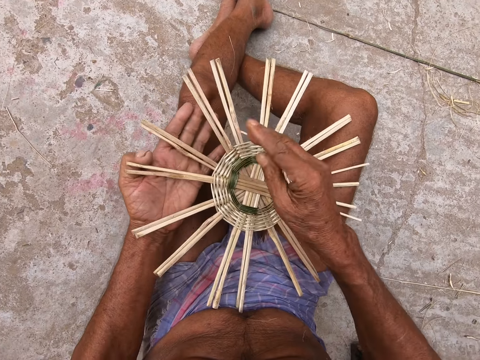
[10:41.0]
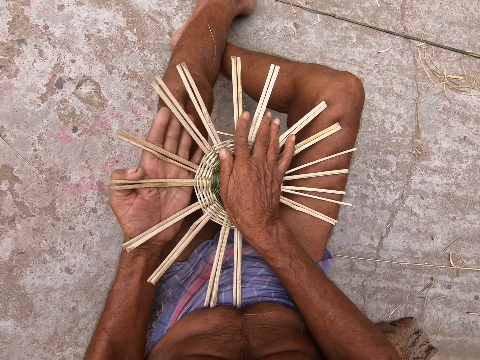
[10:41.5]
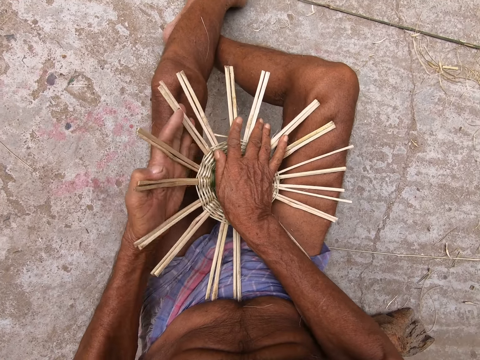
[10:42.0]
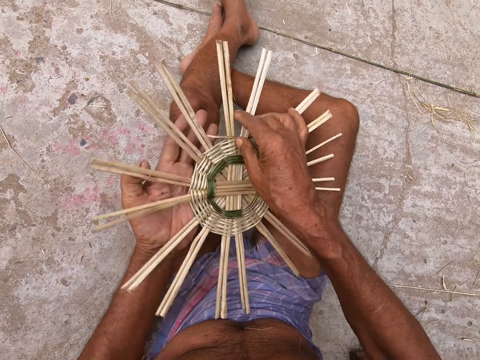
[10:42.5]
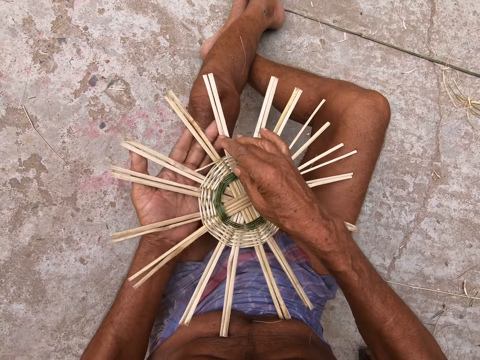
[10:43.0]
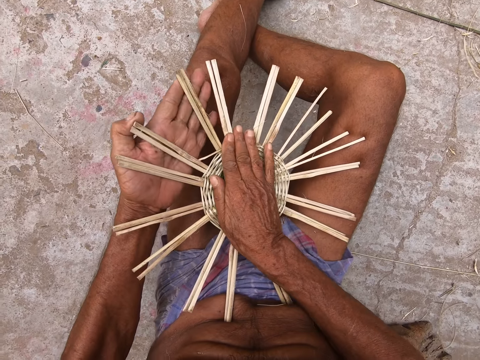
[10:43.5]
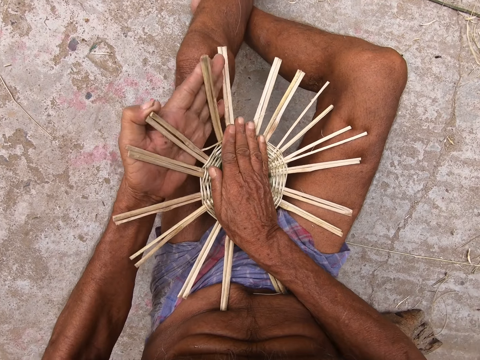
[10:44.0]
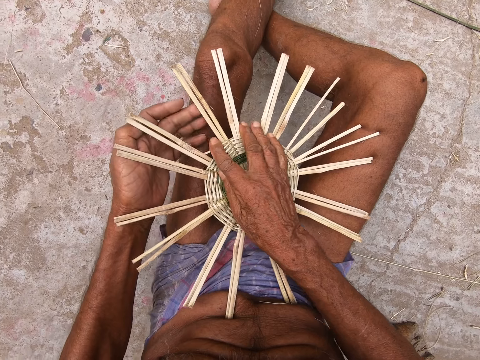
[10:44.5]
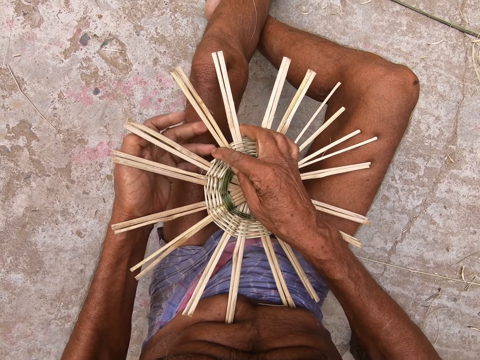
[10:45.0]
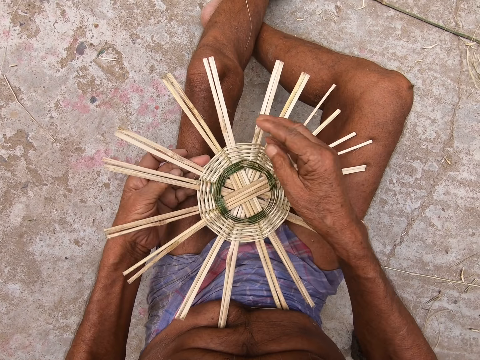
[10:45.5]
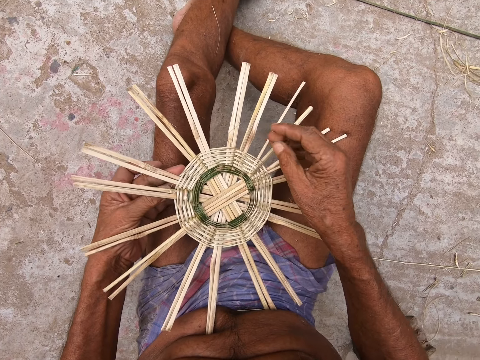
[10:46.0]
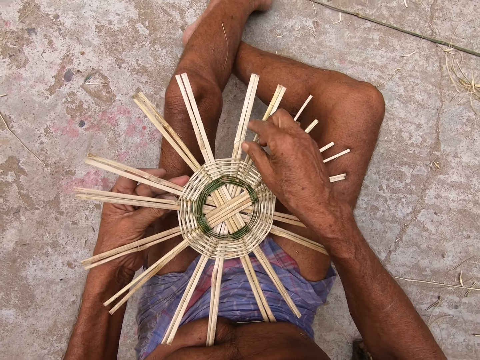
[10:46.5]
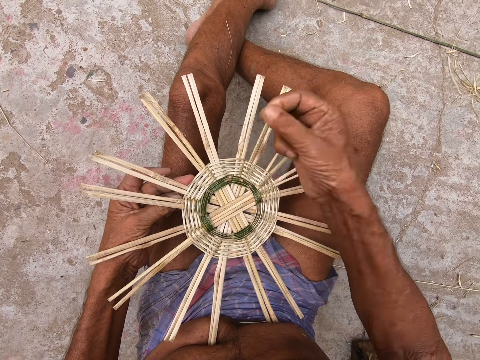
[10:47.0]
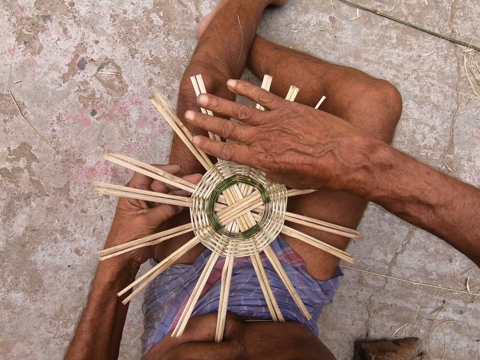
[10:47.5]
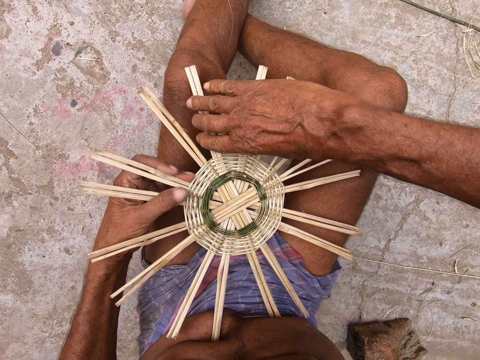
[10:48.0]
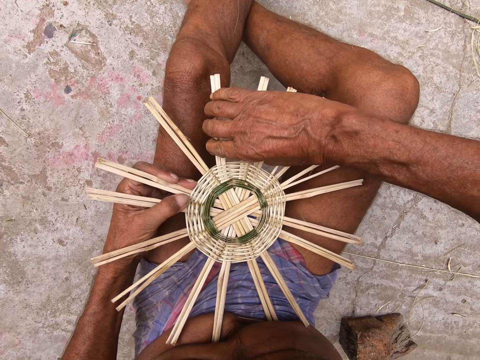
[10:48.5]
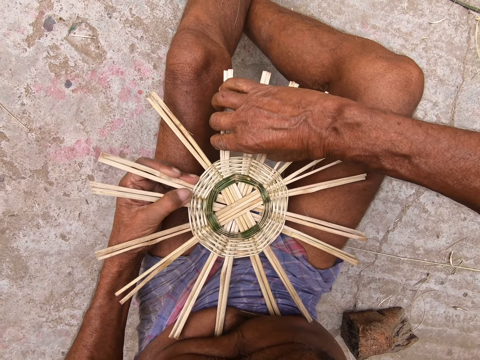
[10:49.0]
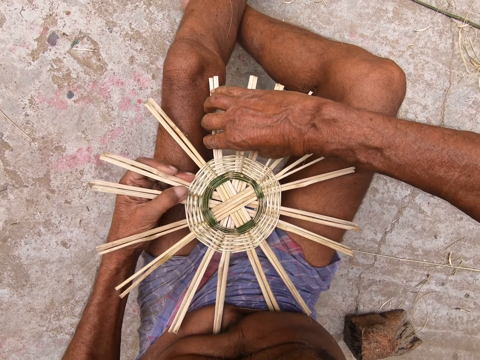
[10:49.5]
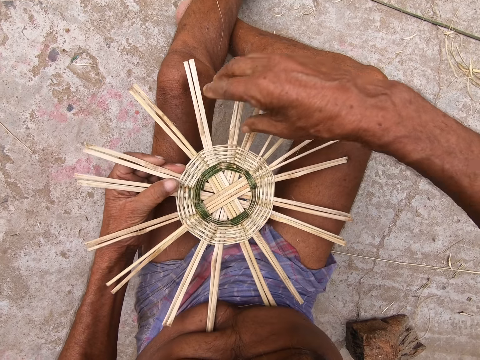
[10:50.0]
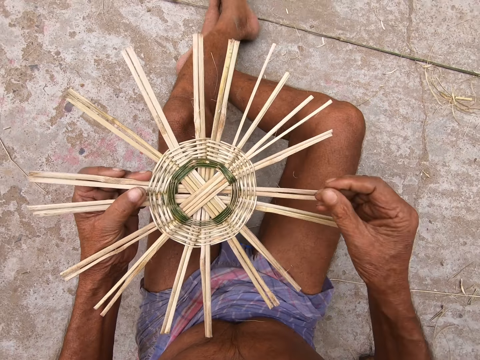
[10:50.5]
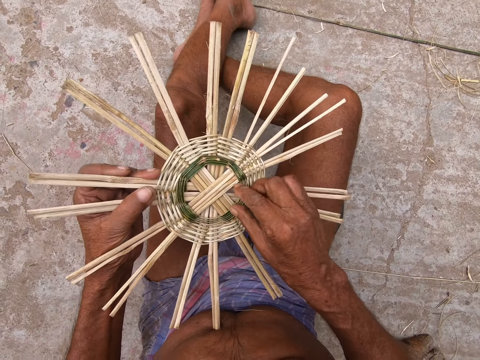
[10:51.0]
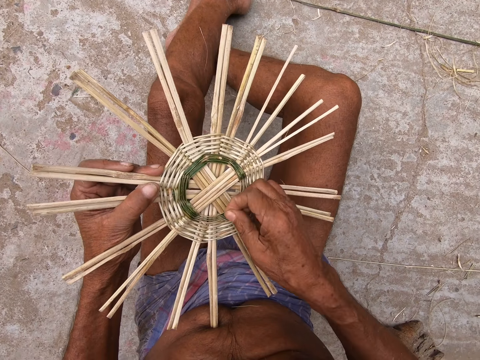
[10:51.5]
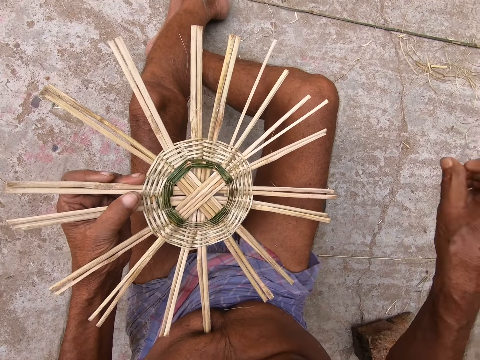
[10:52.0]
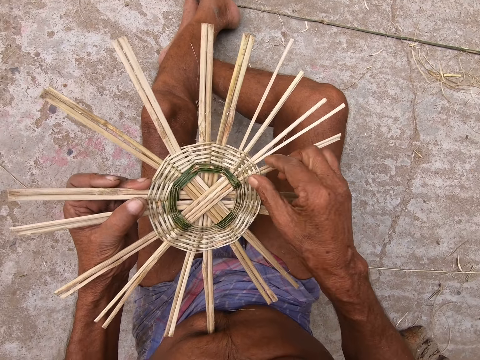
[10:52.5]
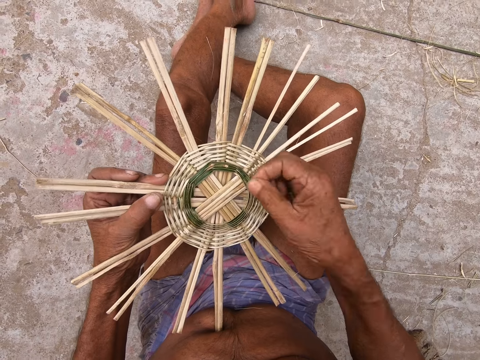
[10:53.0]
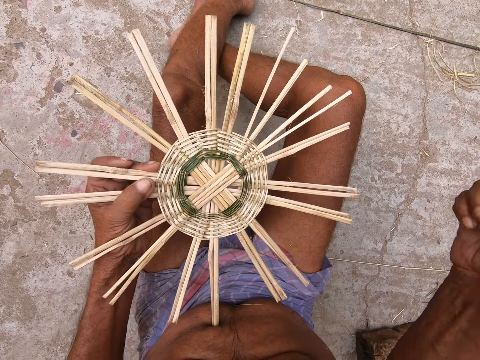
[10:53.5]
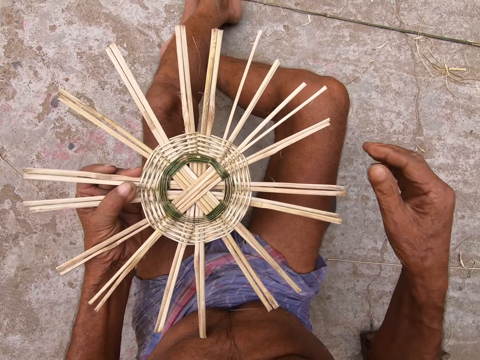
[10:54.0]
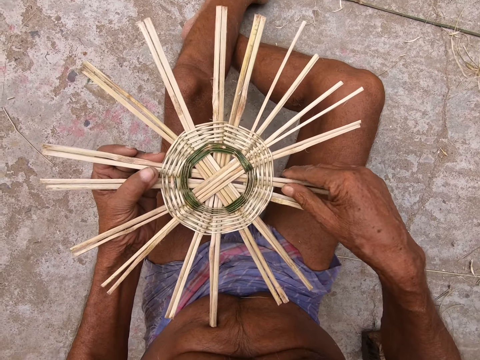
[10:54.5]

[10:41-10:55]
The camera wearer bends the basket base with both hands. He presses the fiber. He turns the basket base with his right hand. He bends the basket base with both hands. He adjusts the fiber. He removes wicker from the basket base with his right hand. He holds the basket base with his right hand. He holds the basket base with his left hand. He bends the basket base with his right hand. He lifts the basket base from his legs with his left hand. He removes wicker from the basket base with his right hand.

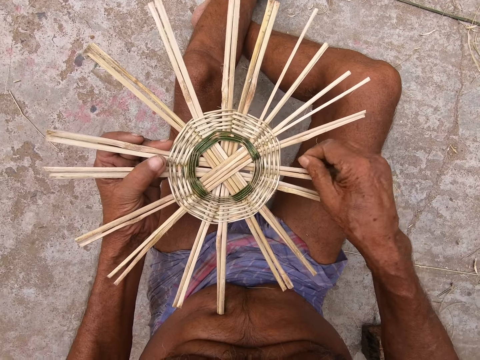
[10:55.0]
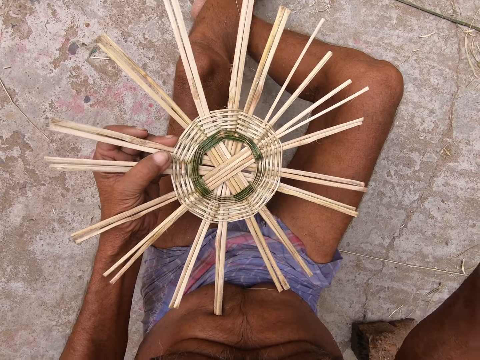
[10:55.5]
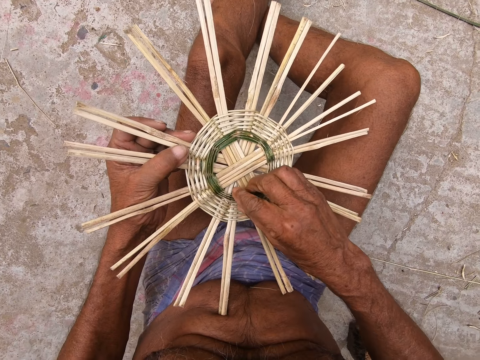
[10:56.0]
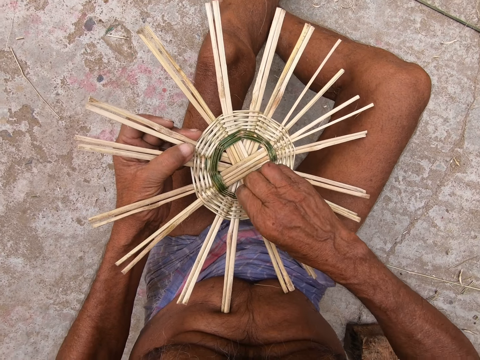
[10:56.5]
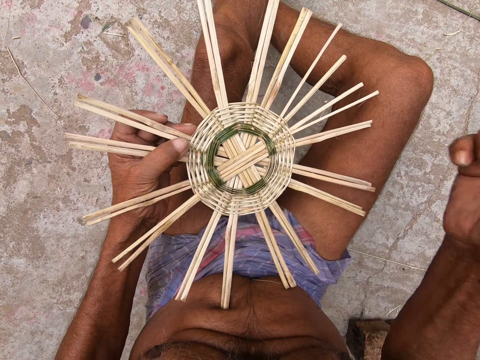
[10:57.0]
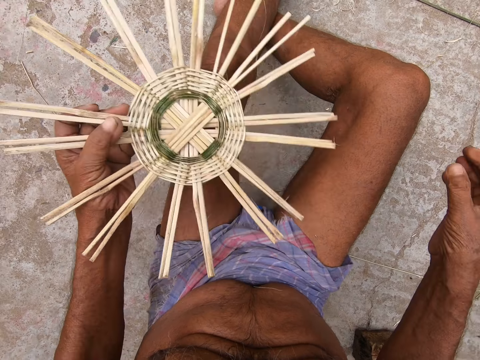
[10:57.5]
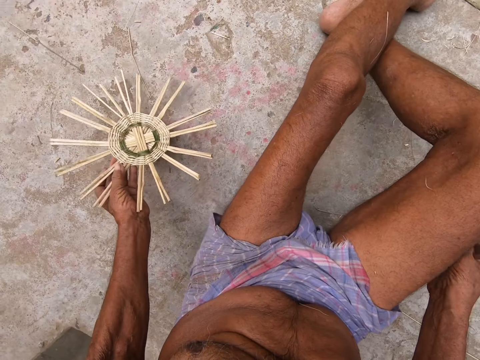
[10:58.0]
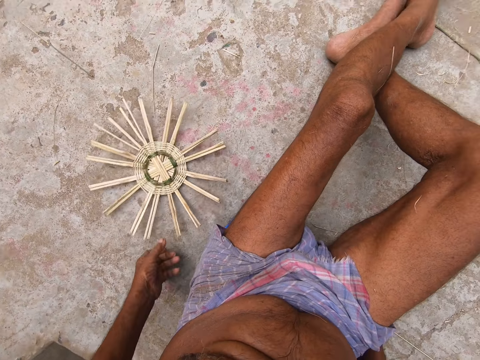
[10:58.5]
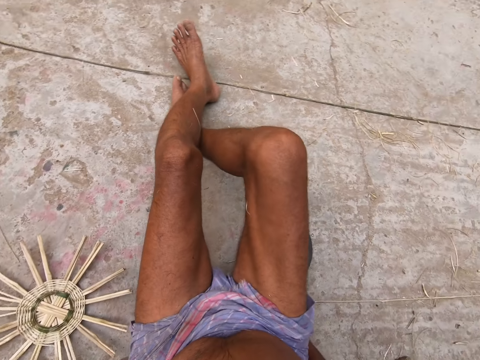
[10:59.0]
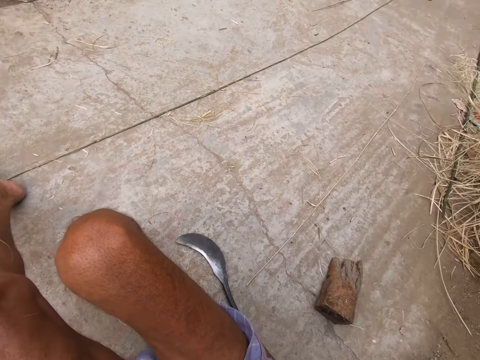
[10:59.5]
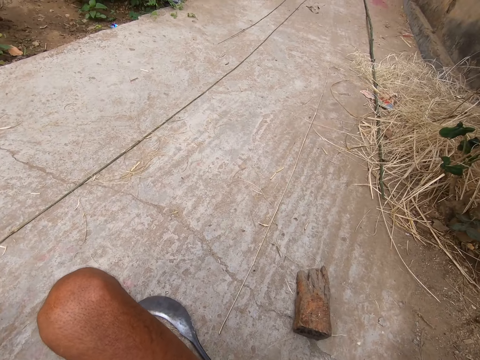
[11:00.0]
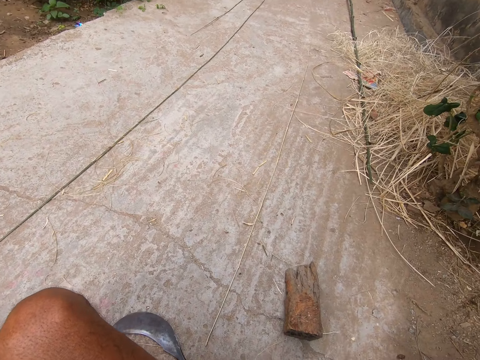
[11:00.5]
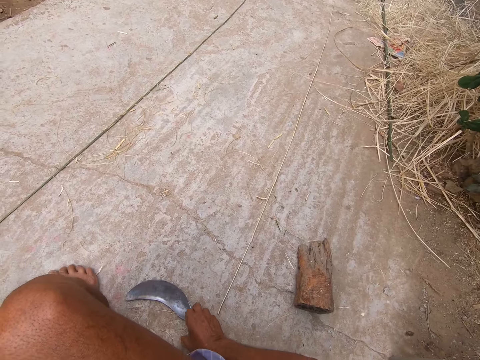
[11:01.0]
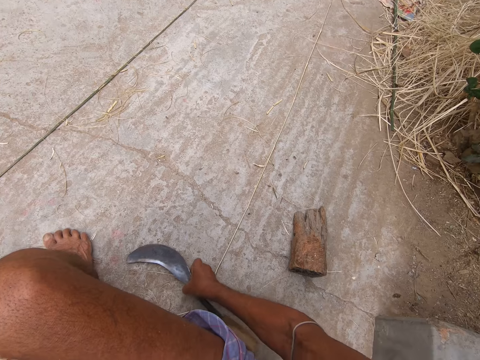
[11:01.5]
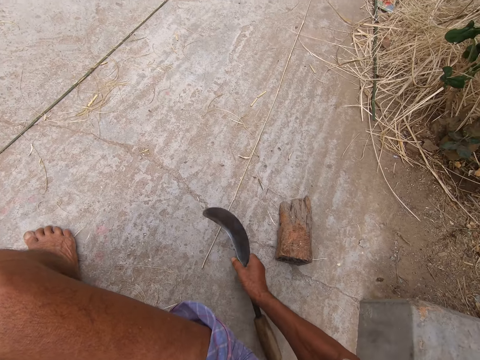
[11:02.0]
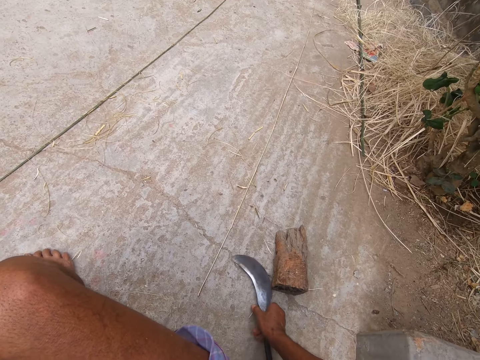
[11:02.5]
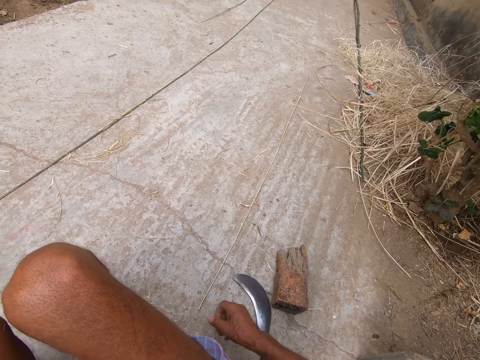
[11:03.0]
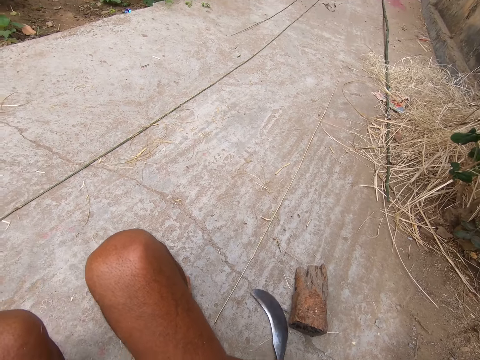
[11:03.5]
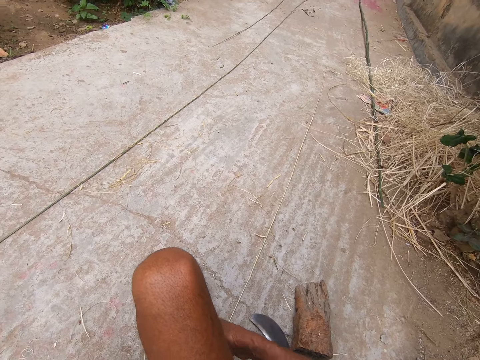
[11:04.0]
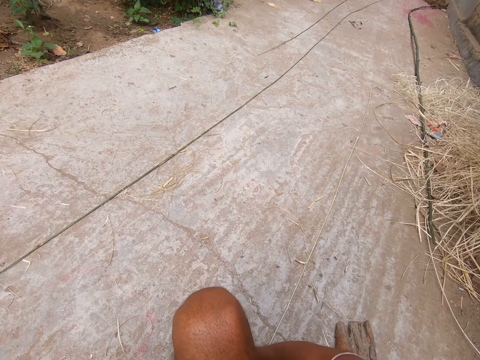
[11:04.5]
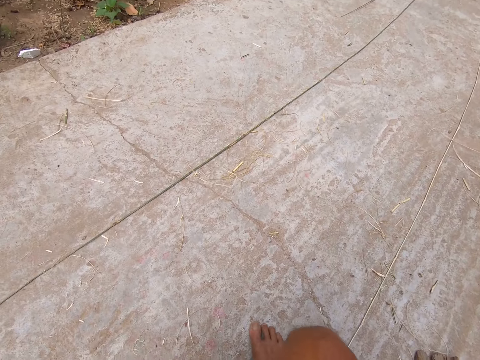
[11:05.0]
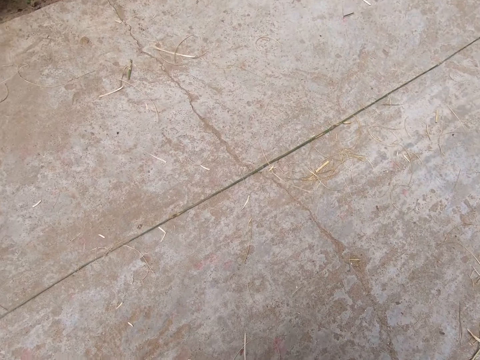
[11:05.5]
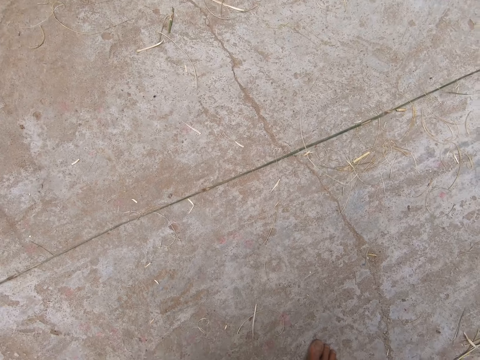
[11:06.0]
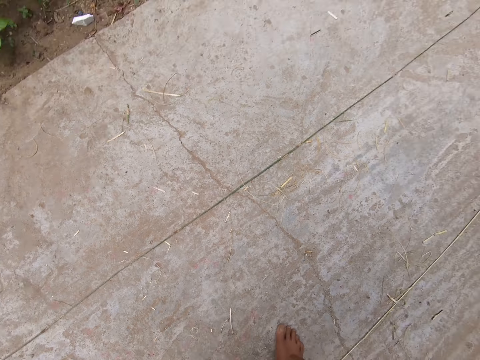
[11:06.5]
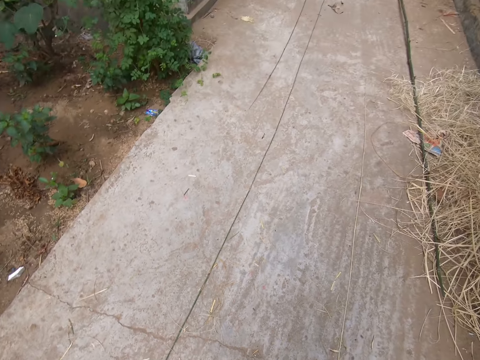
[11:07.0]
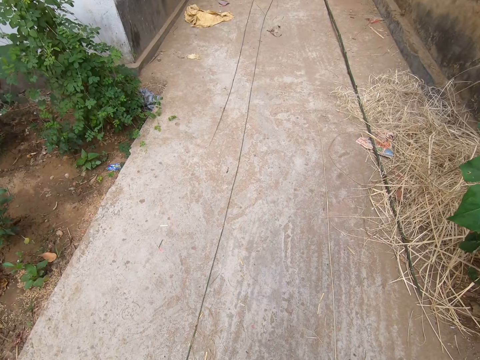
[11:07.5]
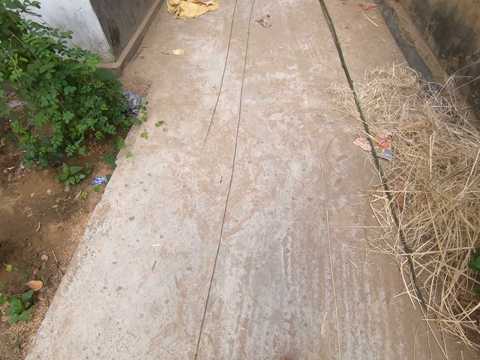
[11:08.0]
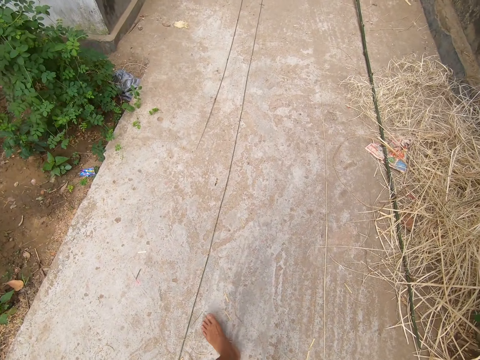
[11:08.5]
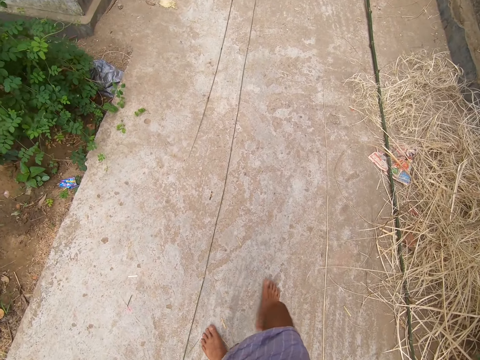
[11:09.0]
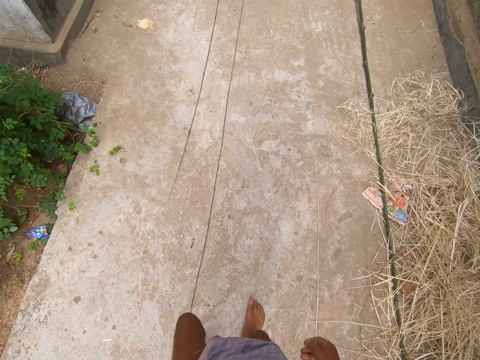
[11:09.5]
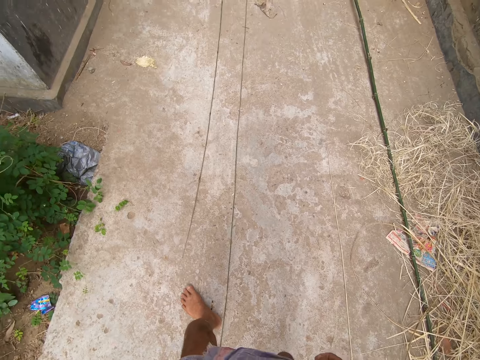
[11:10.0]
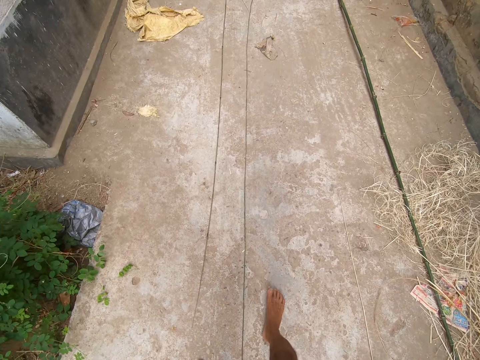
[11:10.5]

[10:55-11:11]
The camera wearer drops the basket base in his left hand on the floor. He picks up the sickle from the floor with his right hand. He drops the sickle in his right hand on the floor. He stands up. He walks towards a wicker on the floor. He moves around.
